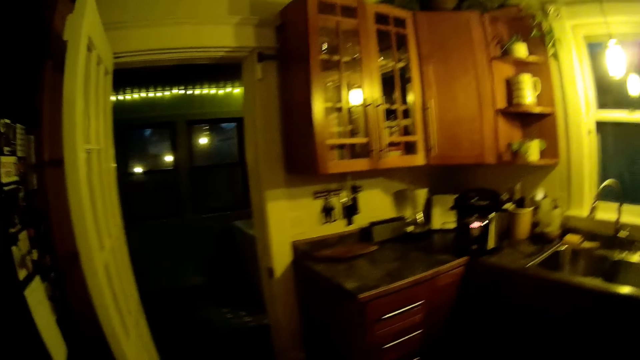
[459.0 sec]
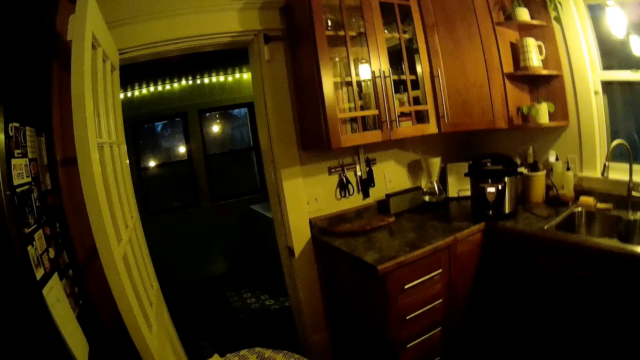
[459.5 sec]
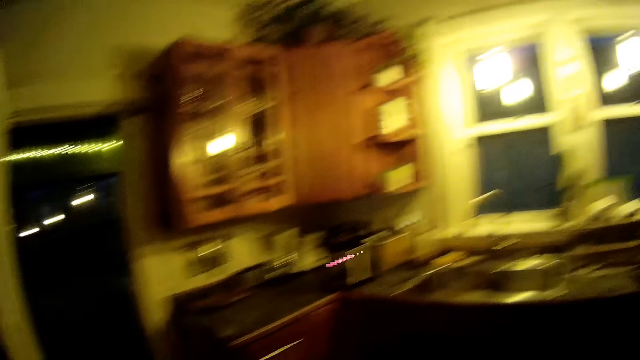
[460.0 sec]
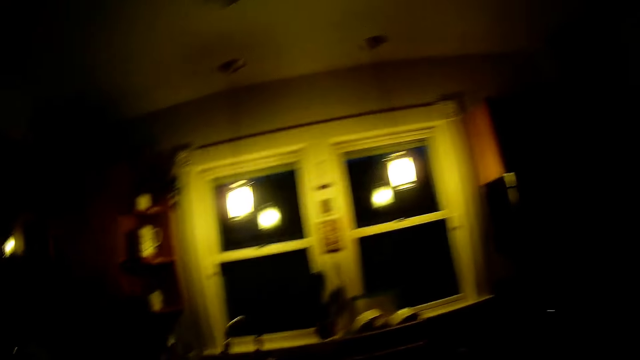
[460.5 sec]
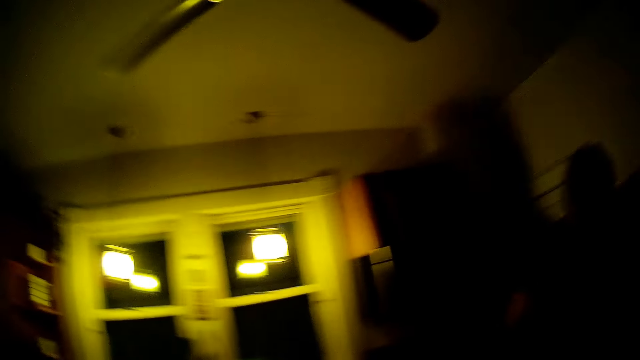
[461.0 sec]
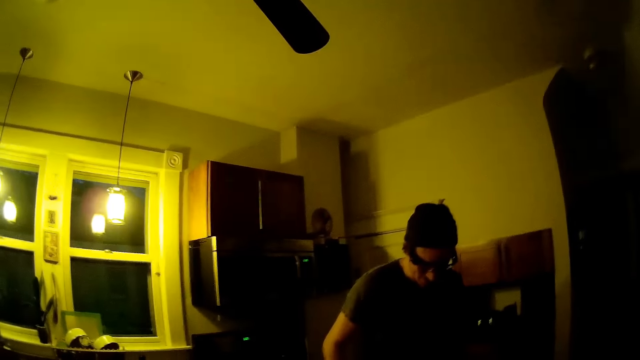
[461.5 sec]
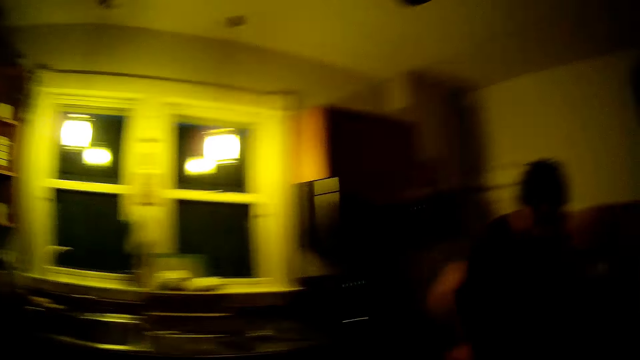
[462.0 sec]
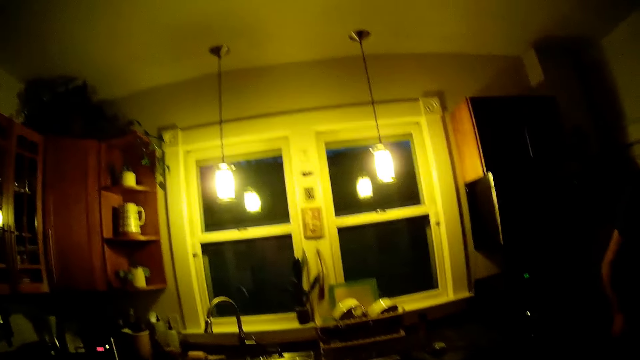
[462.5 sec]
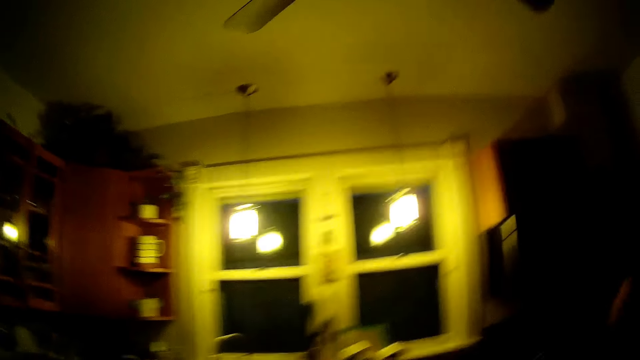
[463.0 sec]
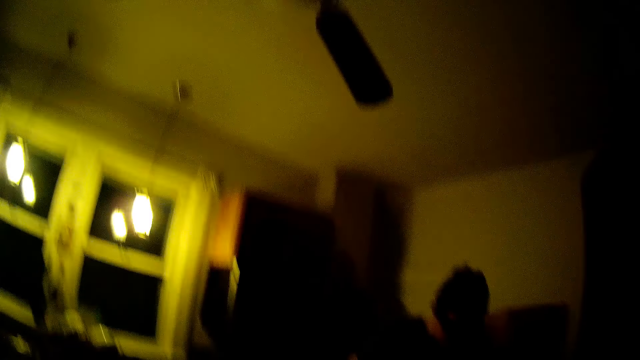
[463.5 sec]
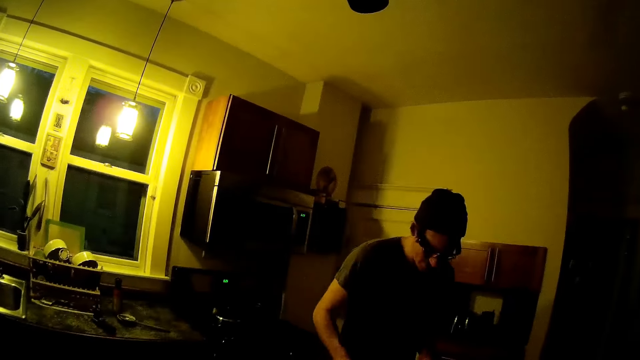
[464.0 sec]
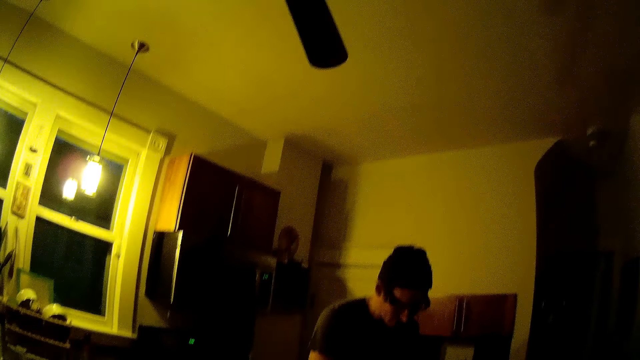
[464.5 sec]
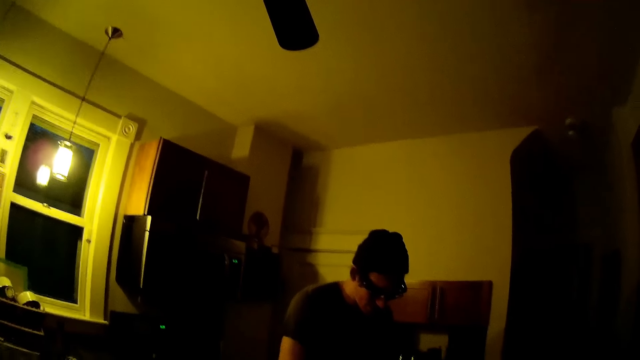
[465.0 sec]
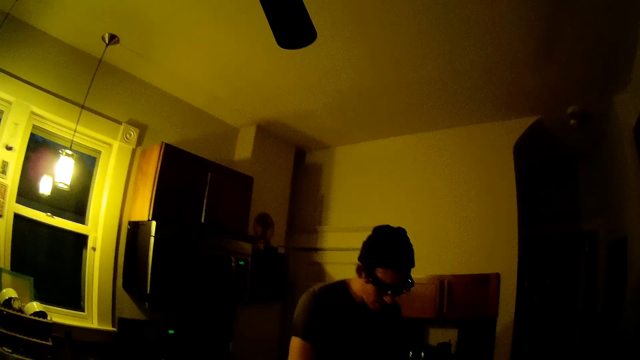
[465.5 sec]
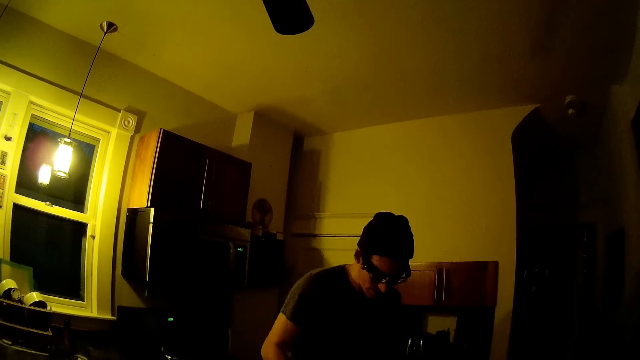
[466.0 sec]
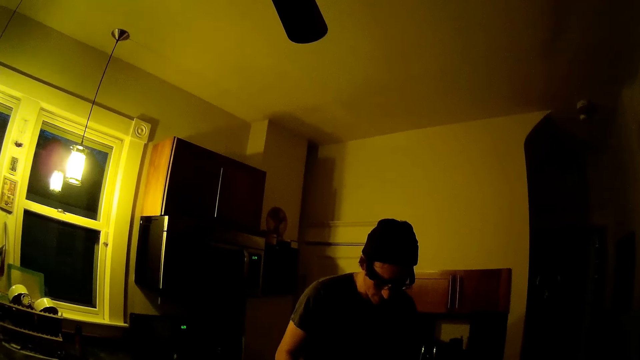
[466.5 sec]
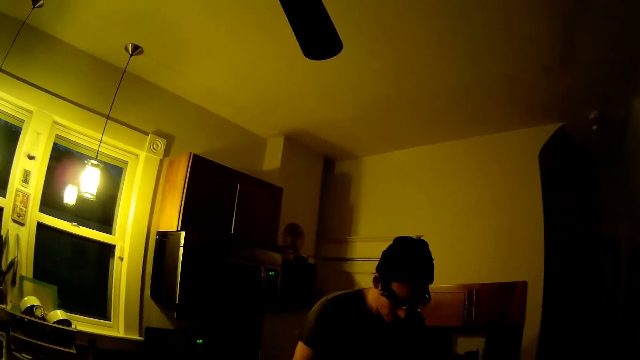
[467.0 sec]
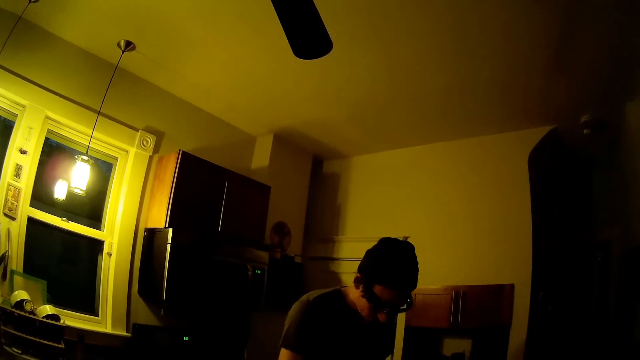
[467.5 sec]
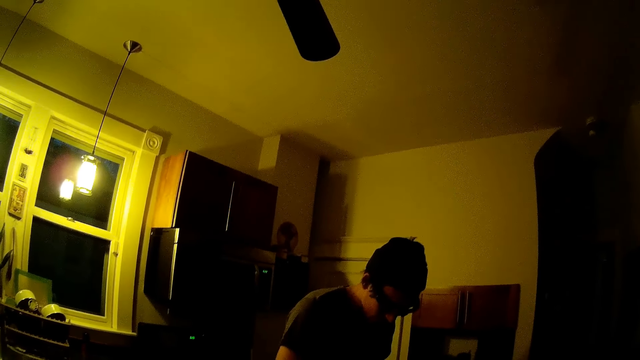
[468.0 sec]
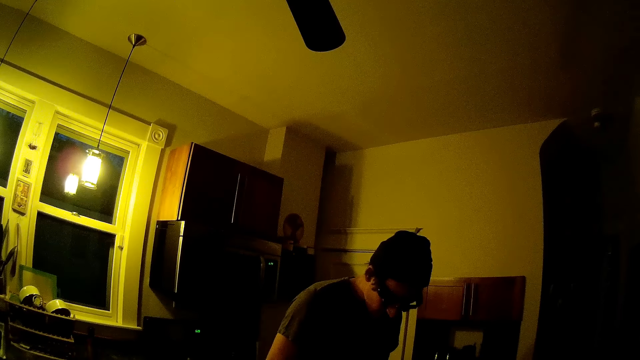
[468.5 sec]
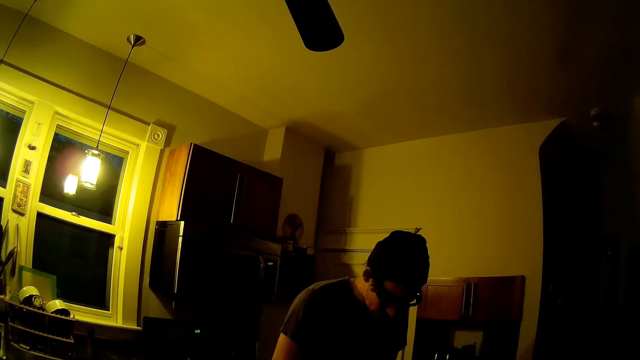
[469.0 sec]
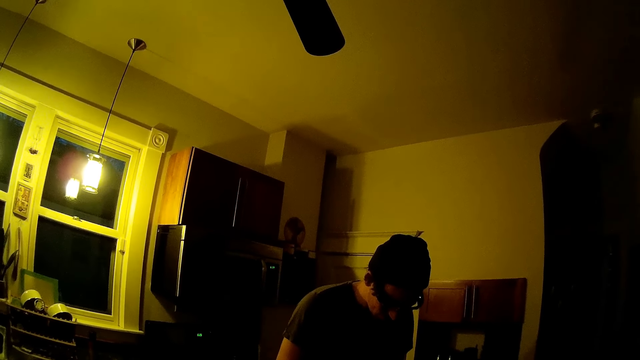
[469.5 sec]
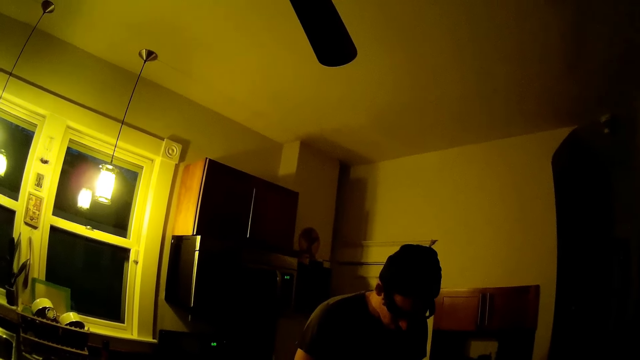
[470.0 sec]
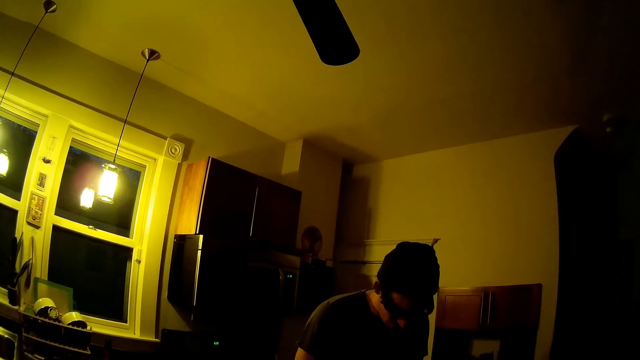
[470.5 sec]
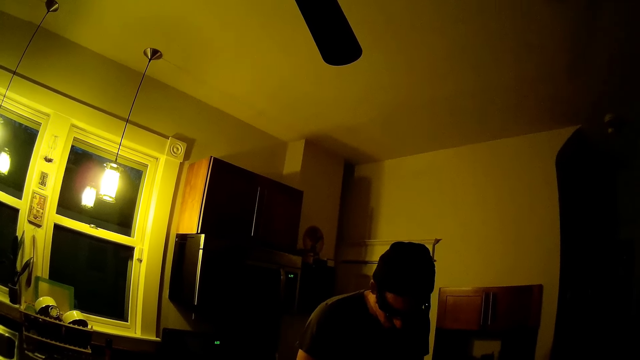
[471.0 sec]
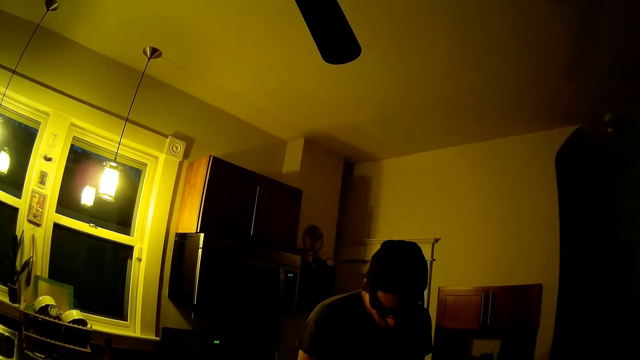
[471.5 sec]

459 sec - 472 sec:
A person replies to the camera wearer. The camera wearer talks to the person. The person replies to the camera wearer. The camera wearer talks to the person.

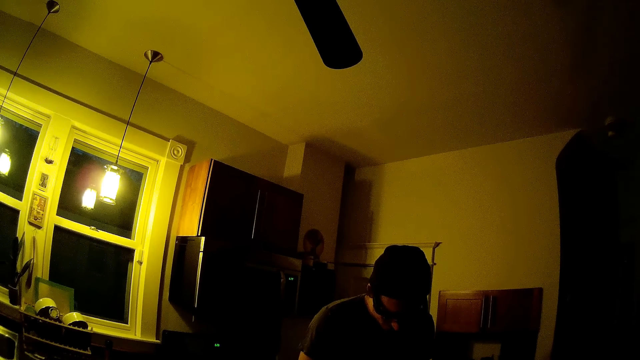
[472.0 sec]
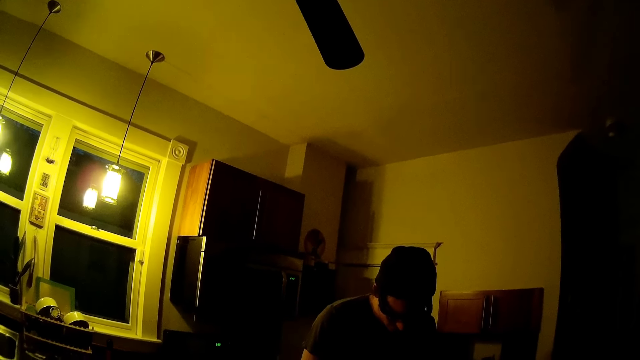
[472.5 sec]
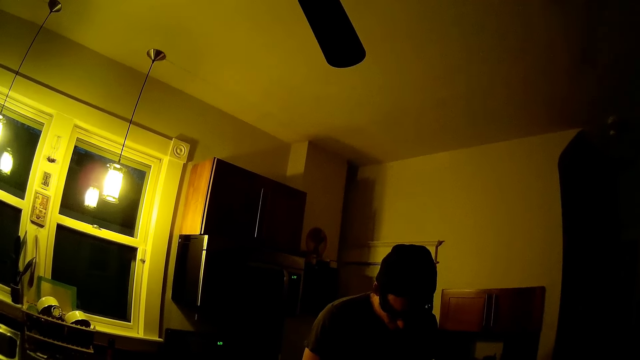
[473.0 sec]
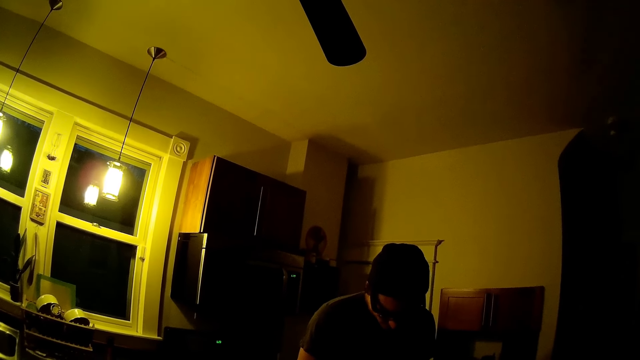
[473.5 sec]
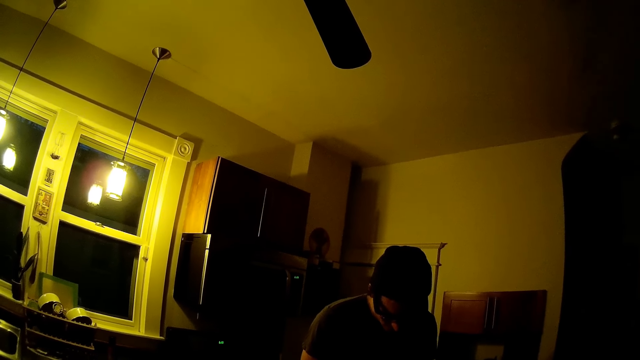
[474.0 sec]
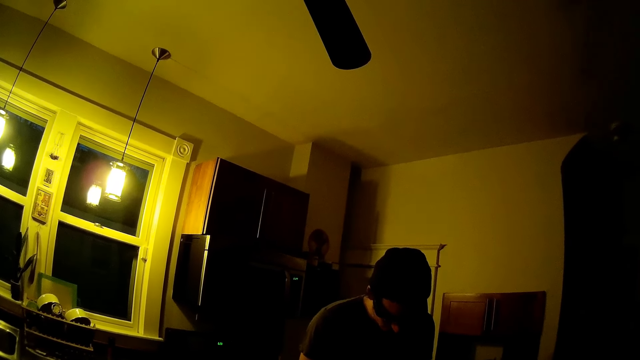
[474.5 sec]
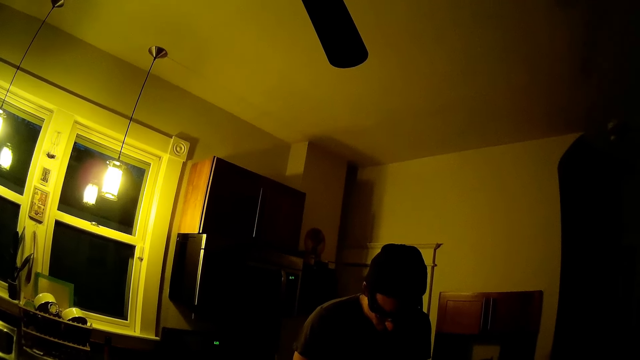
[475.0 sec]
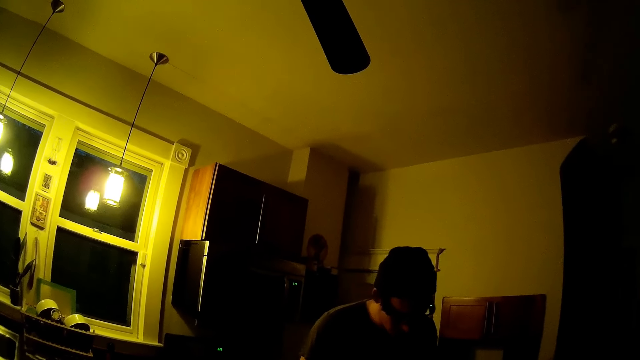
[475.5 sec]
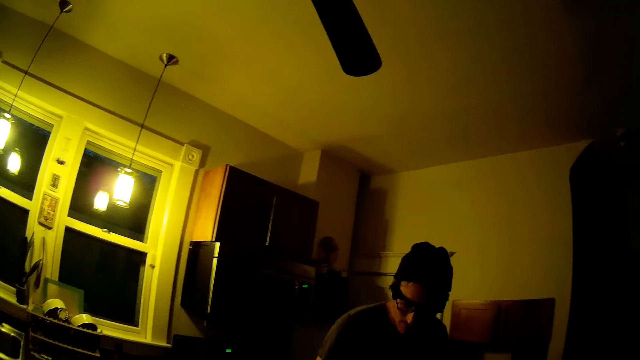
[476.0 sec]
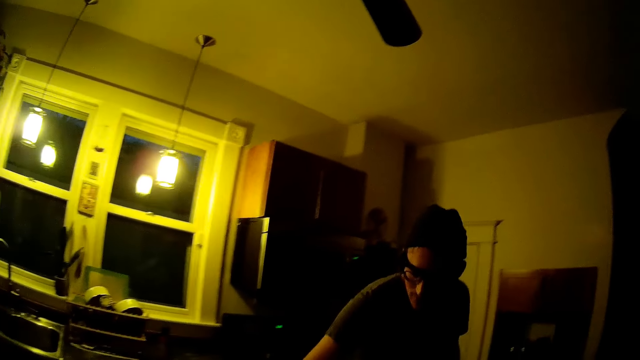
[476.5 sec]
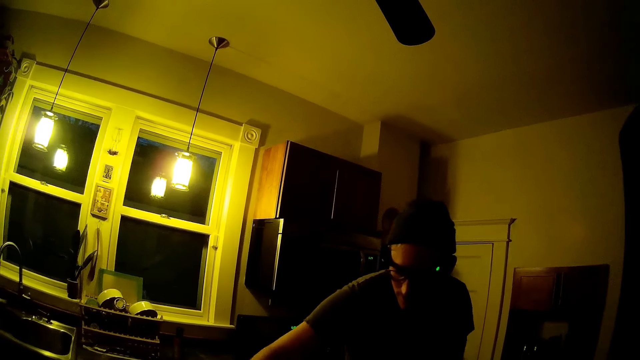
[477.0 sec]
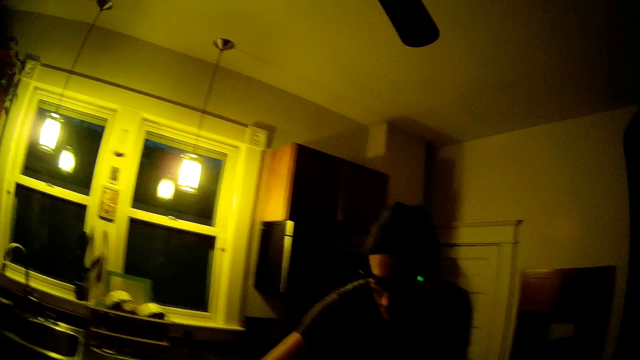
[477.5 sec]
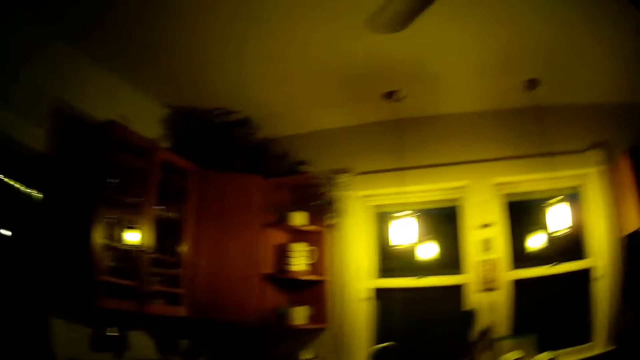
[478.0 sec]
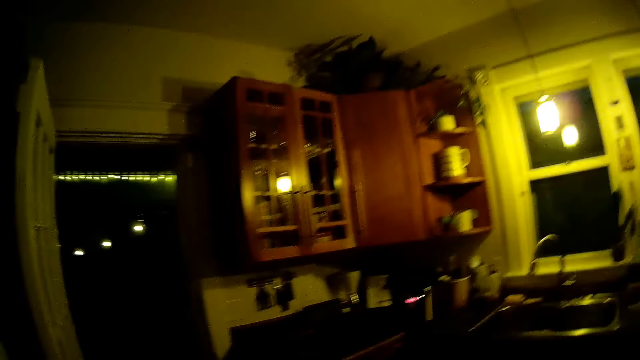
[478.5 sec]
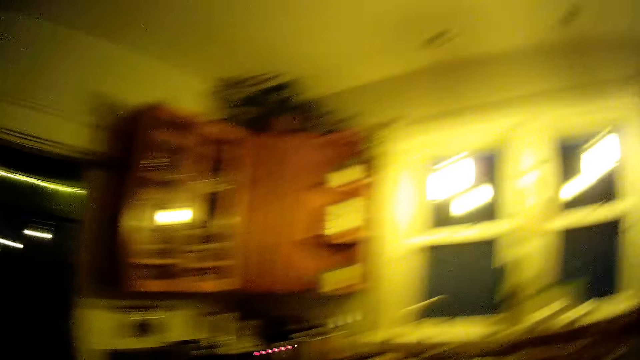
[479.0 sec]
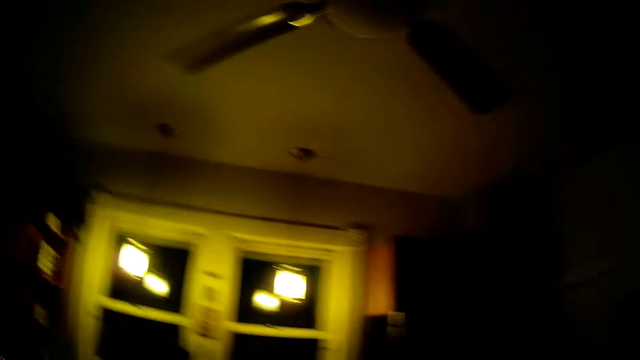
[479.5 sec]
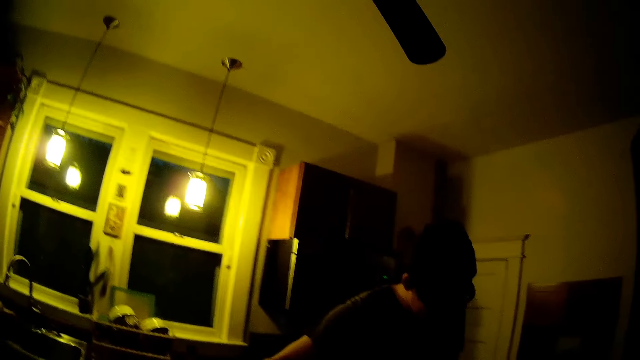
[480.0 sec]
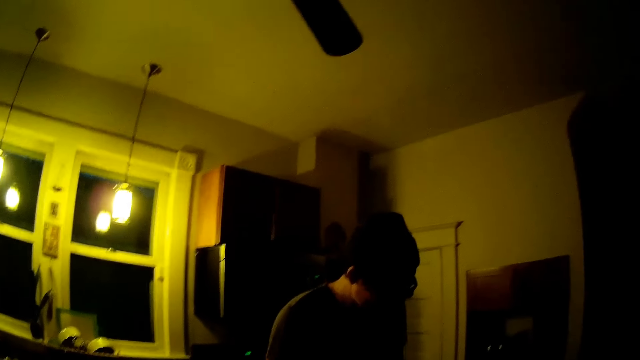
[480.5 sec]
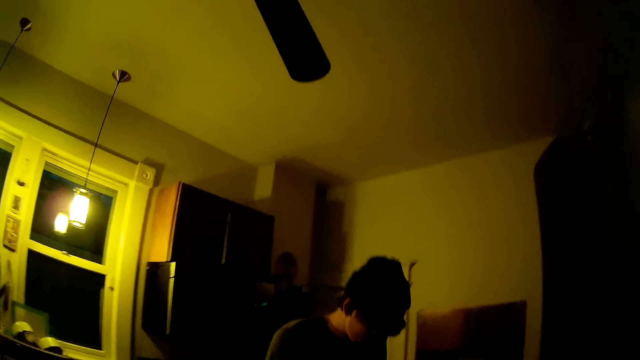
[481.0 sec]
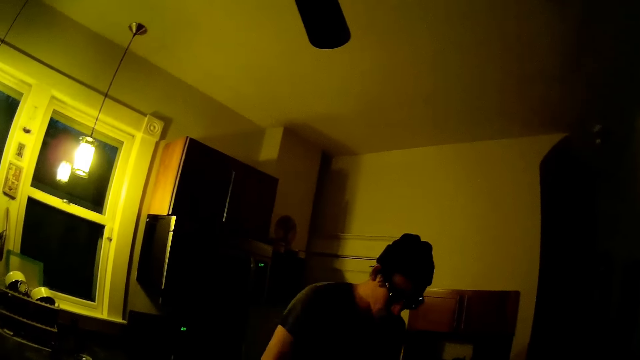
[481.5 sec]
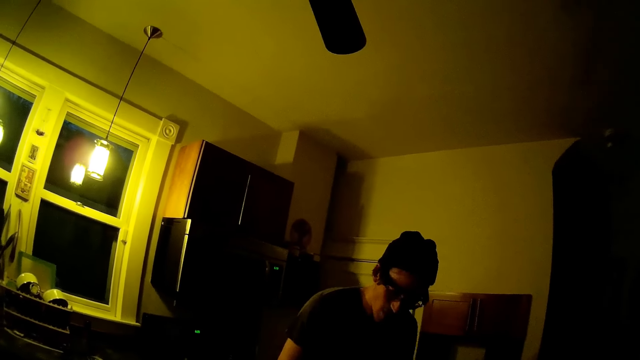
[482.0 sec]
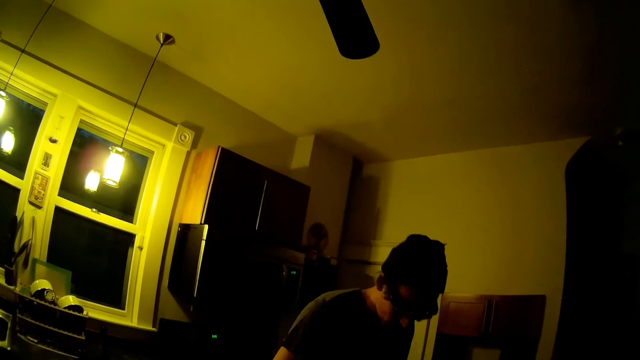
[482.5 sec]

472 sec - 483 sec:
A person replies to the camera wearer. The camera wearer talks to the person.
